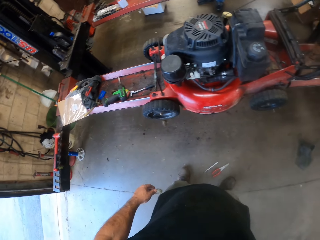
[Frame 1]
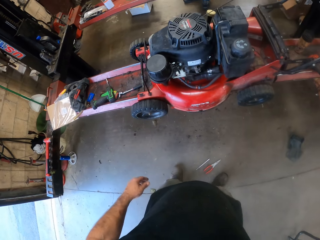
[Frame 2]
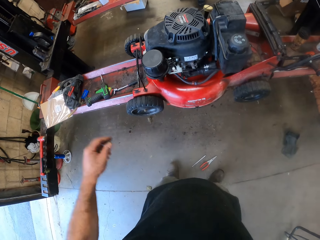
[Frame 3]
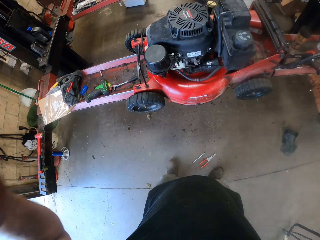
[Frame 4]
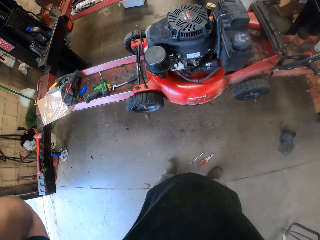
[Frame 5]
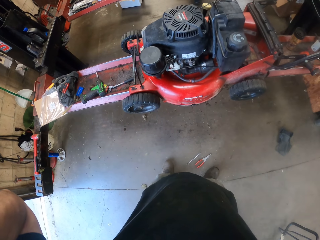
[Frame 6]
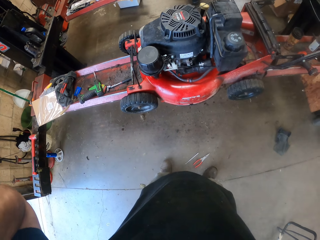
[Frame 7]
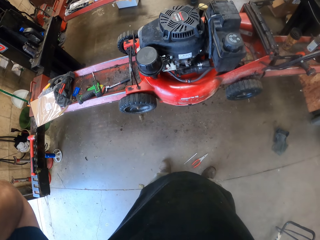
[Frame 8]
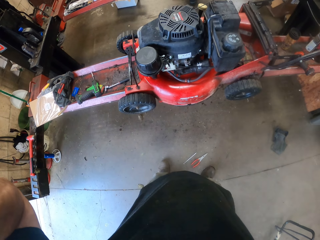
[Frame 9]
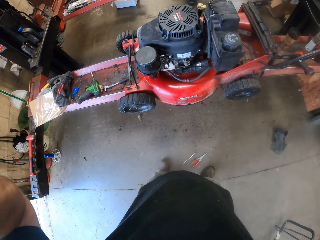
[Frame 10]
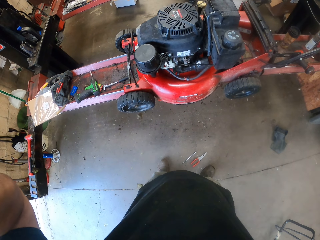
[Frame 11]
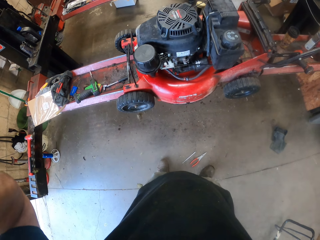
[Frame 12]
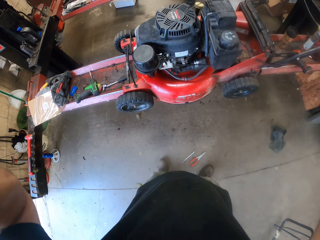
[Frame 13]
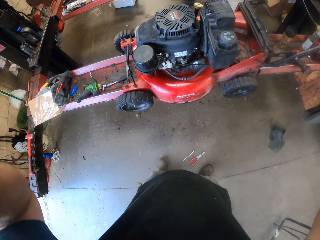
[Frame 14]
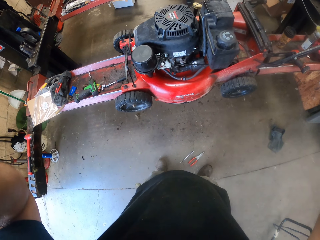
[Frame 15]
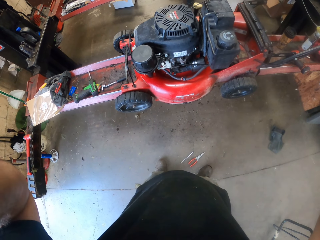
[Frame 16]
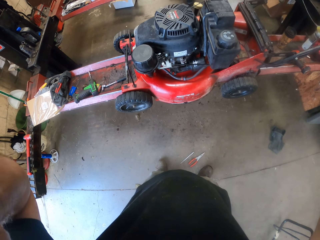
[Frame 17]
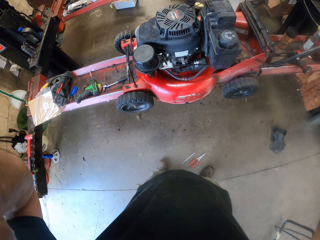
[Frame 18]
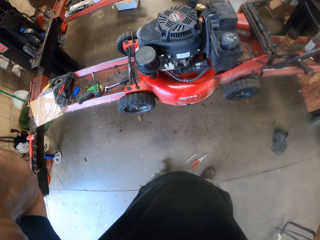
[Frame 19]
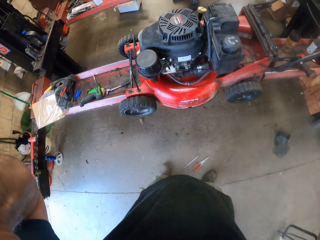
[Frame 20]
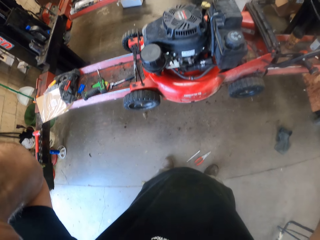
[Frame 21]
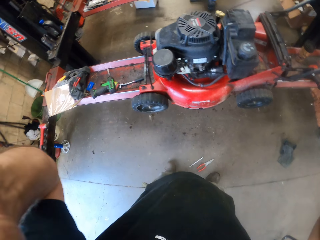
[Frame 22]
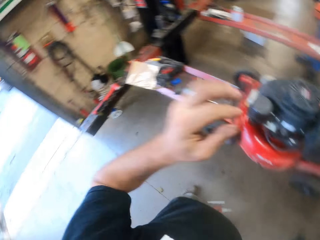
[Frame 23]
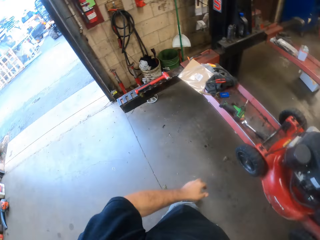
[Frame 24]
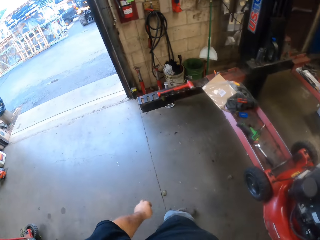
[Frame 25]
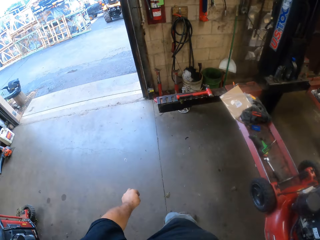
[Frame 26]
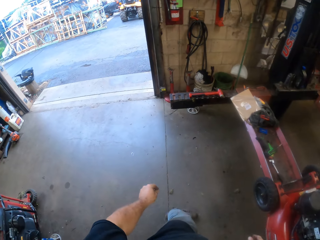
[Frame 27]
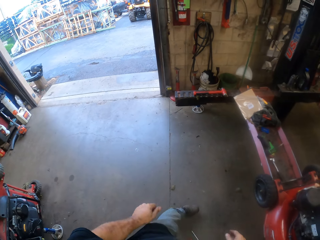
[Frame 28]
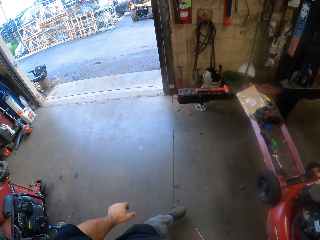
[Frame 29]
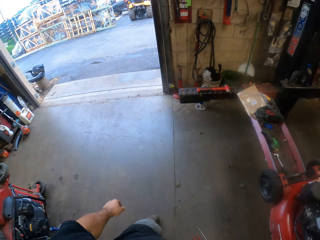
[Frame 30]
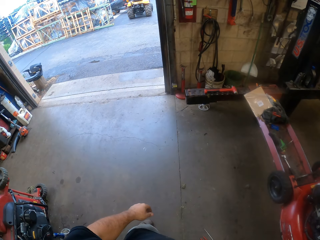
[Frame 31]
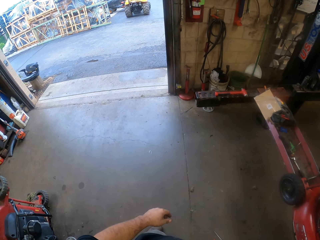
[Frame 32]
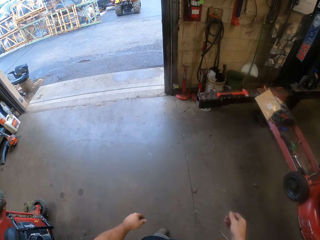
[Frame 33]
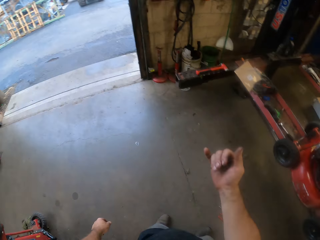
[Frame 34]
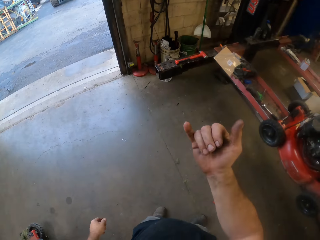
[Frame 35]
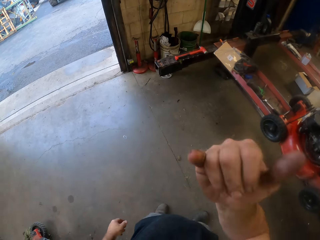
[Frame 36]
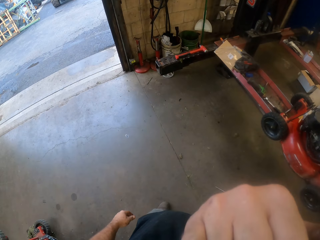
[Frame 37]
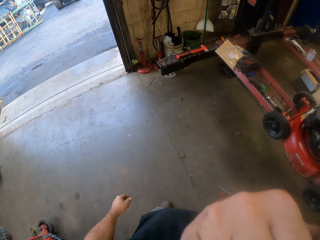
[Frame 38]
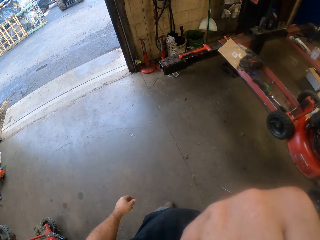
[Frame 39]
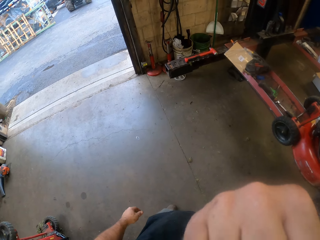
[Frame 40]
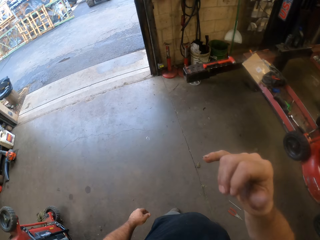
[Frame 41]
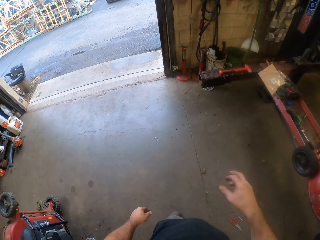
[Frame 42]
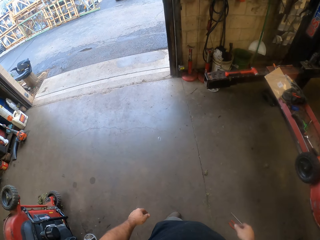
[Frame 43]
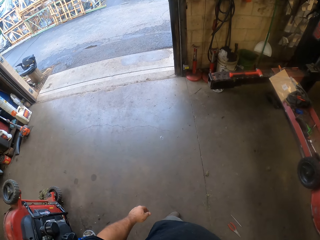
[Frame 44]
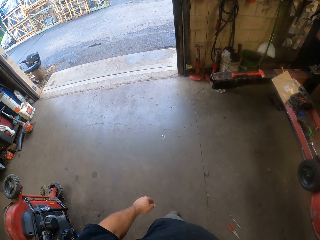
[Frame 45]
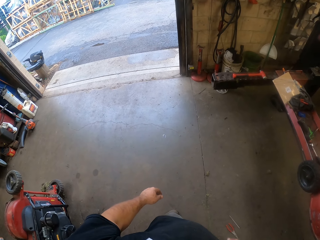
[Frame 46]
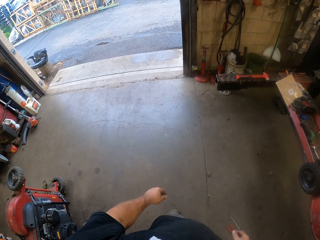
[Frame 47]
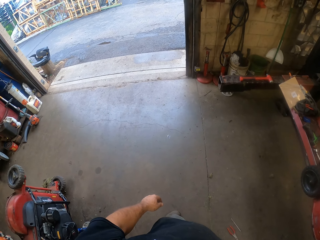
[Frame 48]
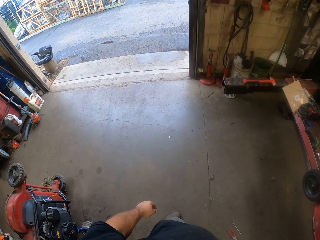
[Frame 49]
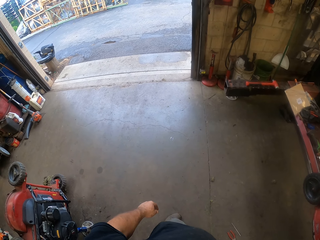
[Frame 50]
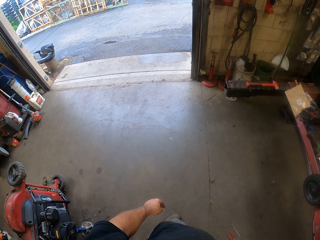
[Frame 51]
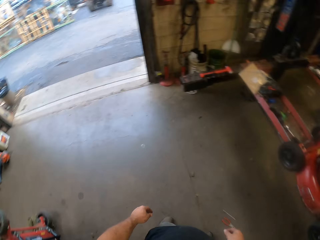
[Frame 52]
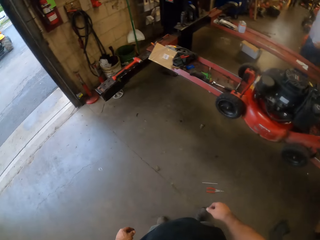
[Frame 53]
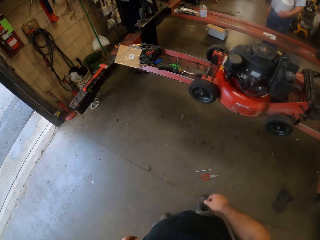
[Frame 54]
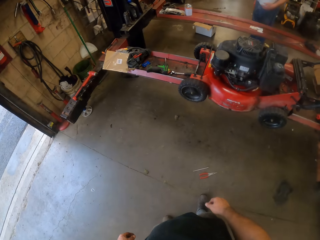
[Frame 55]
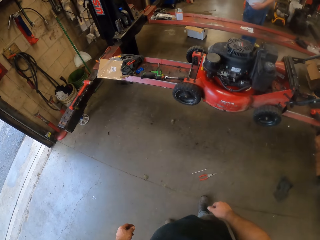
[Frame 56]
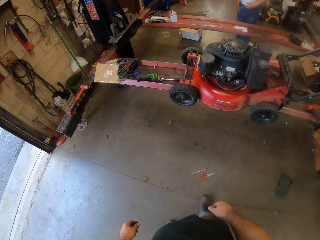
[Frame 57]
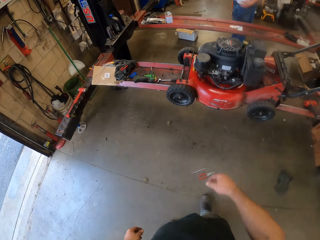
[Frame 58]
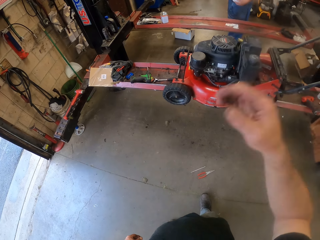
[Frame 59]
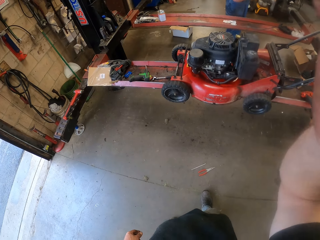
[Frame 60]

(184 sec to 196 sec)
The camera wearer adjusts the camera on his head with his left hand. He moves his hand. He touches his face with his right hand. He removes his right hand from his face. He looks around.
